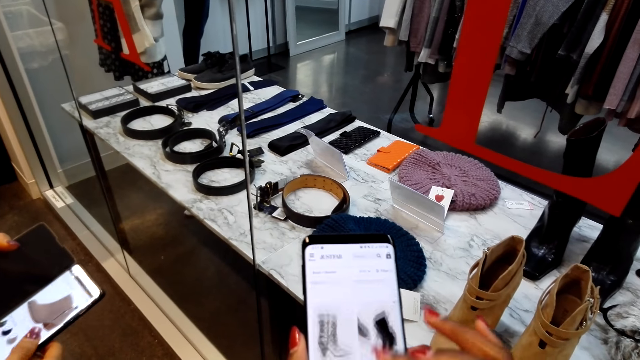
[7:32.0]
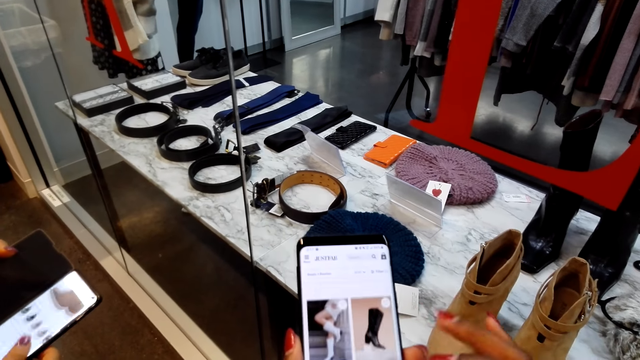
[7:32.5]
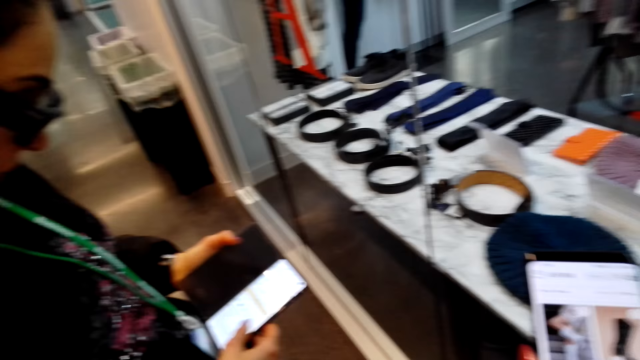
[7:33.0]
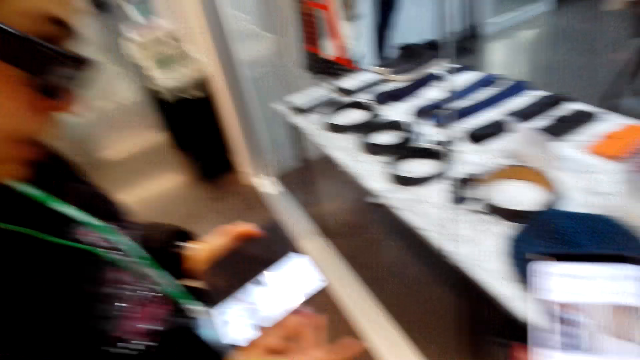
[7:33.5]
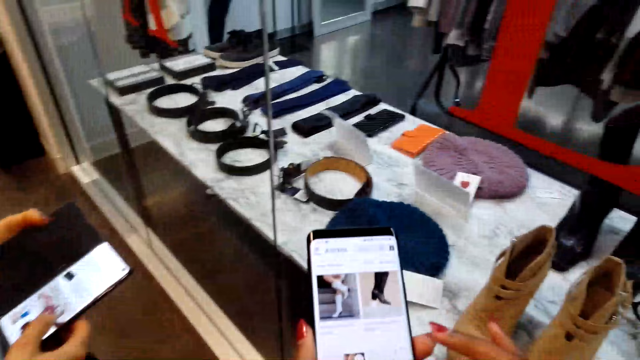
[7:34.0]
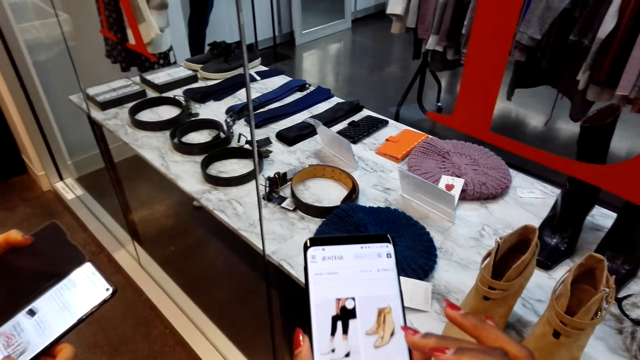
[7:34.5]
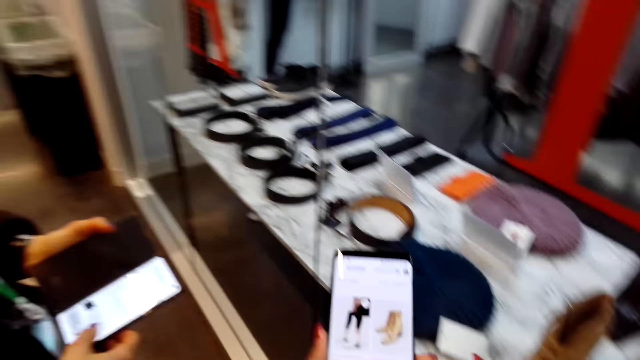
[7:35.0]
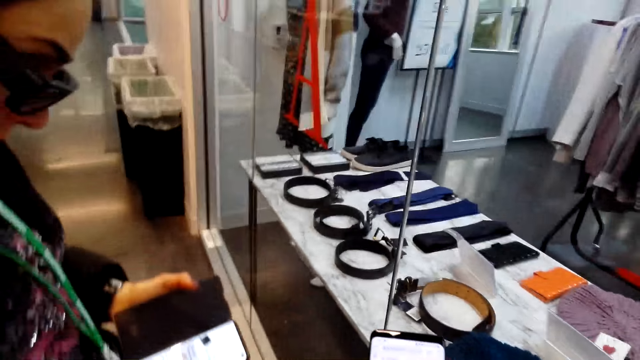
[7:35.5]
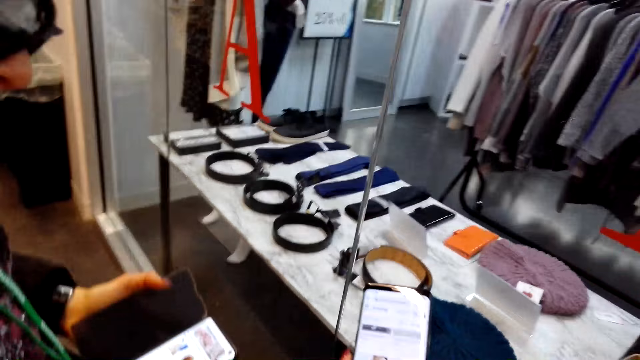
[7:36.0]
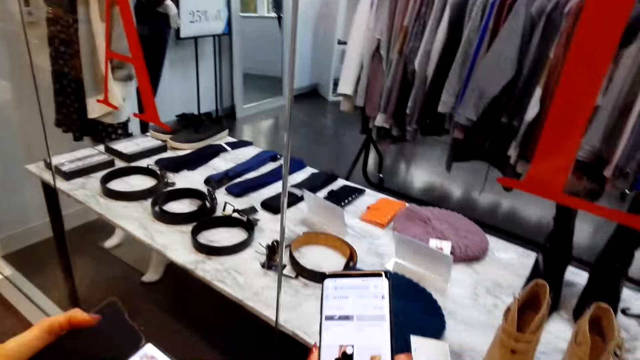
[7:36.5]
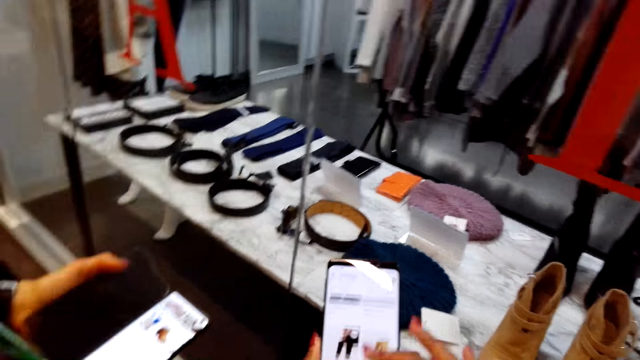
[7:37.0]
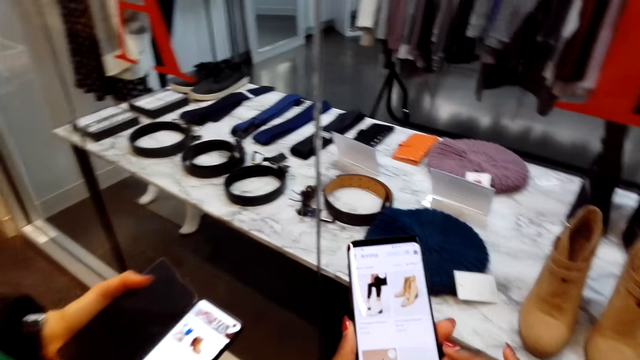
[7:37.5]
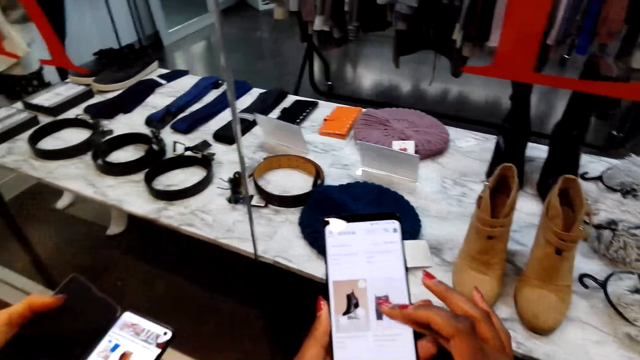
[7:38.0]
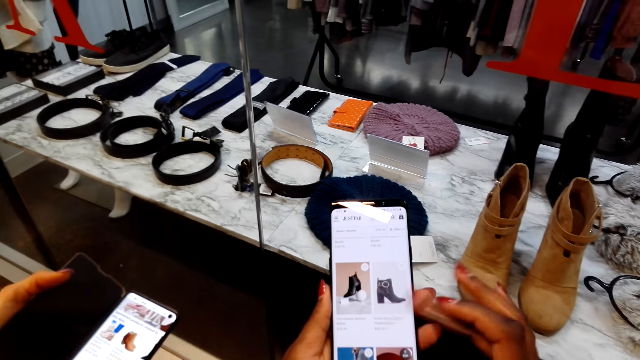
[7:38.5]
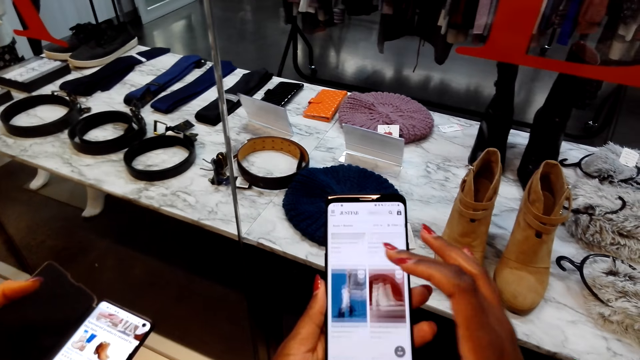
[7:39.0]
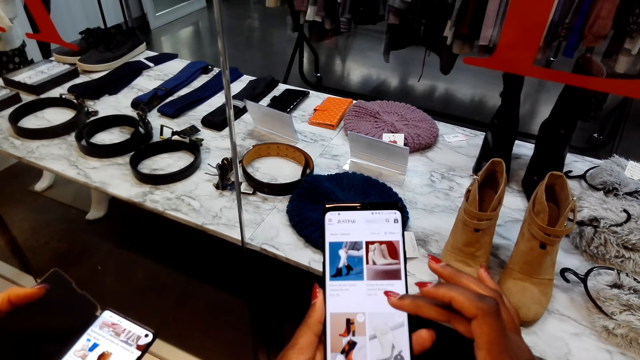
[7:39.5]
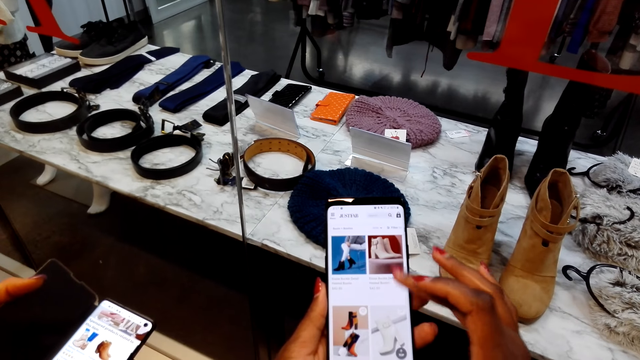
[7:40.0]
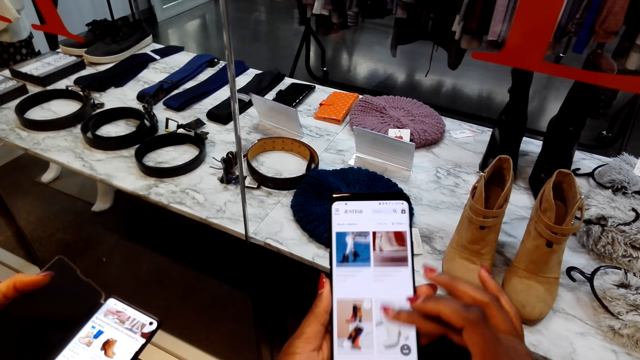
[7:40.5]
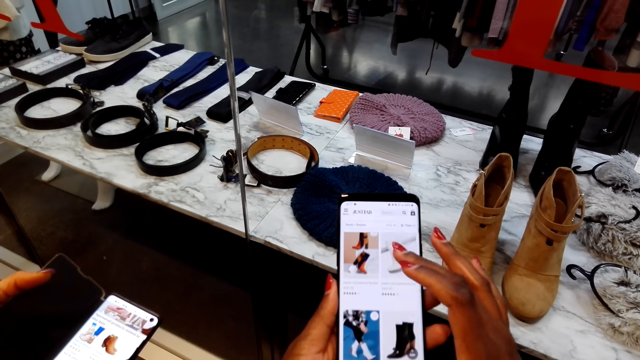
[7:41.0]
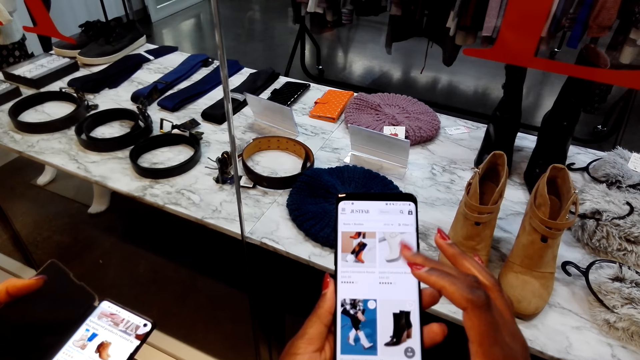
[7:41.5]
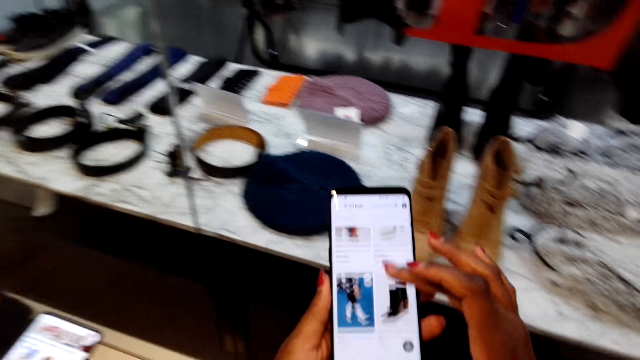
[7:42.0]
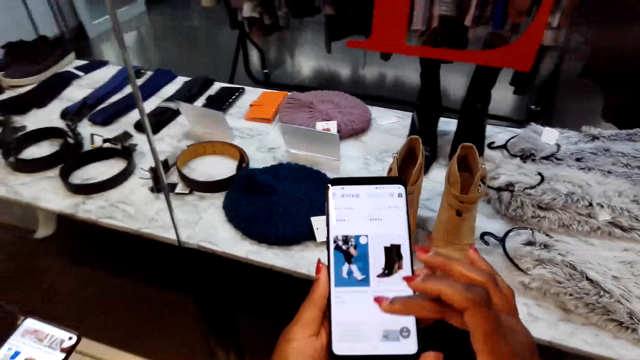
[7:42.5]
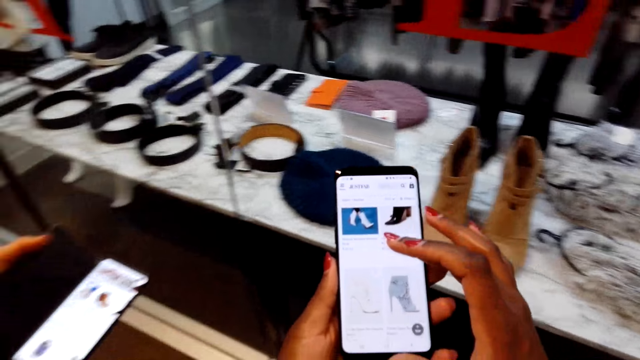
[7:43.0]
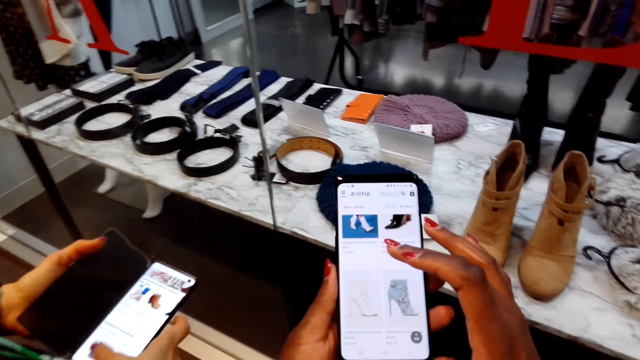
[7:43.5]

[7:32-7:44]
A woman uses the phone. The camera wearer dialogues with the woman. They scroll a phone. They talk to the woman. They use the phone. The woman uses the phone.

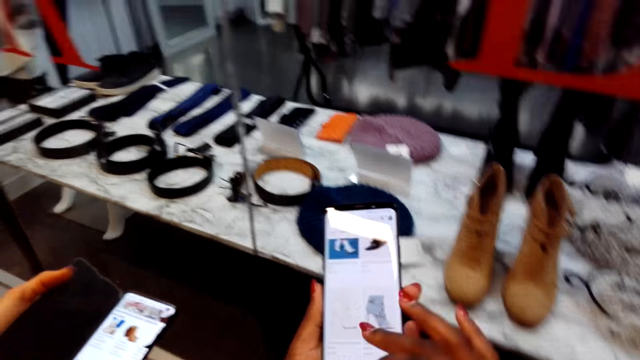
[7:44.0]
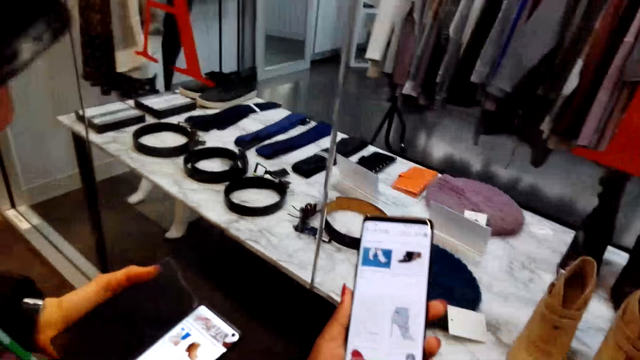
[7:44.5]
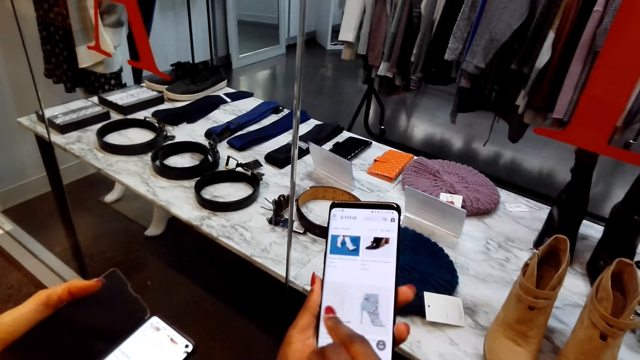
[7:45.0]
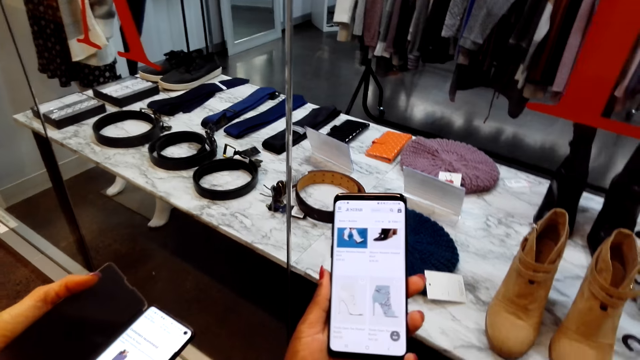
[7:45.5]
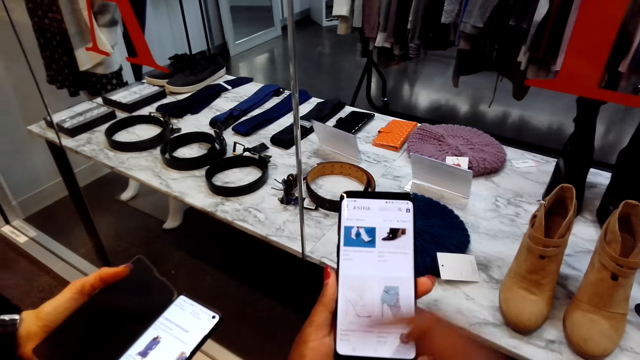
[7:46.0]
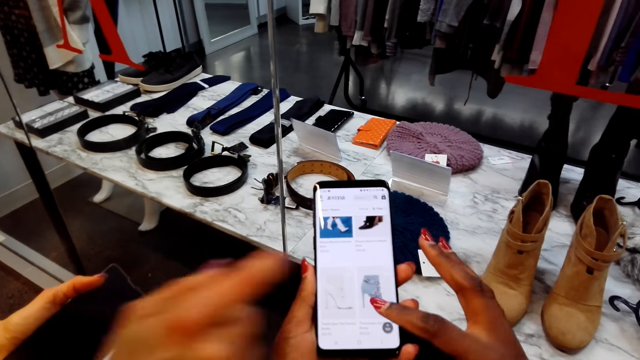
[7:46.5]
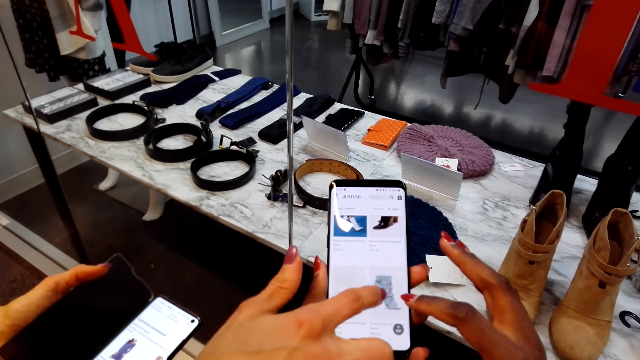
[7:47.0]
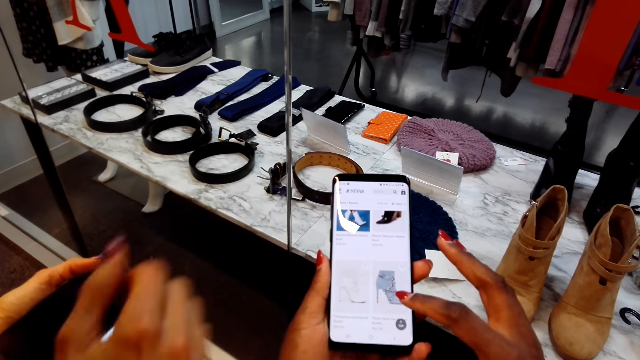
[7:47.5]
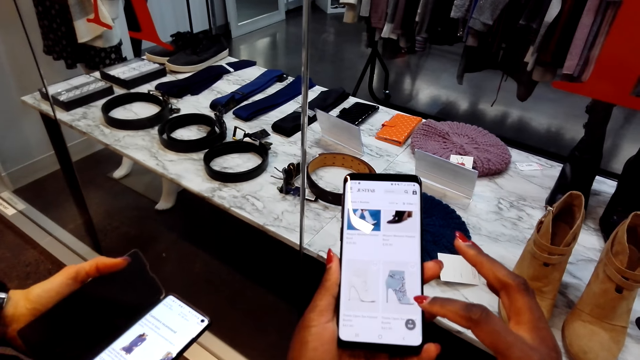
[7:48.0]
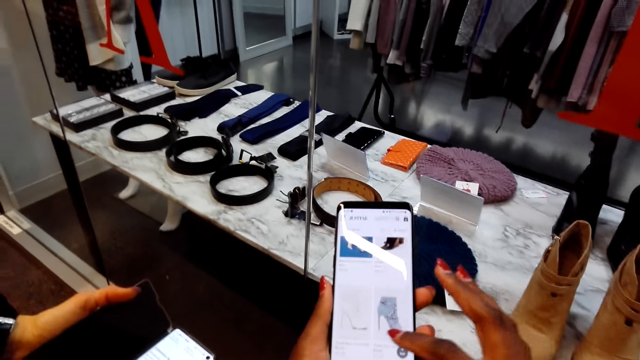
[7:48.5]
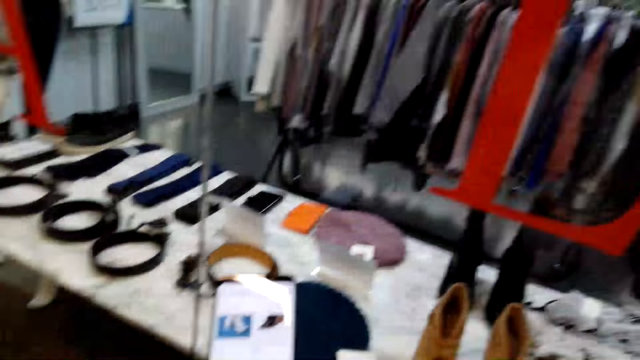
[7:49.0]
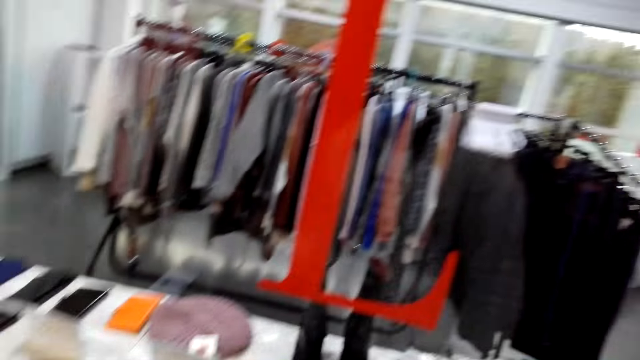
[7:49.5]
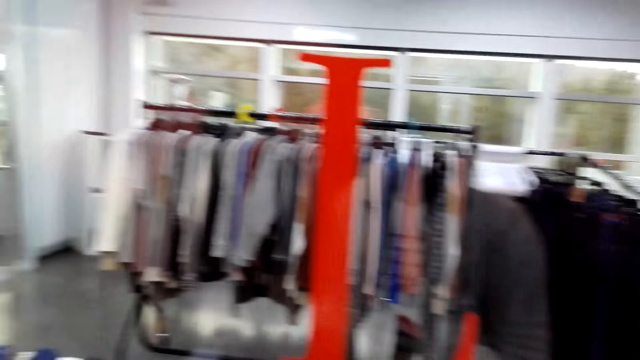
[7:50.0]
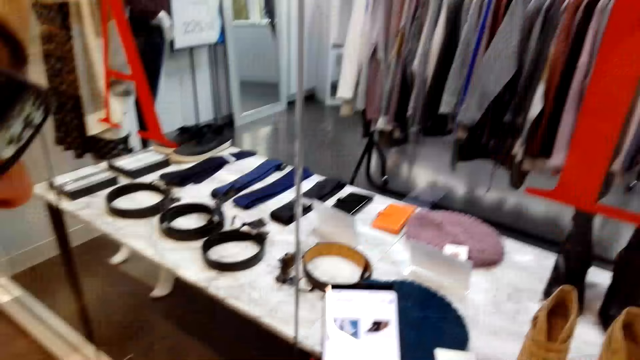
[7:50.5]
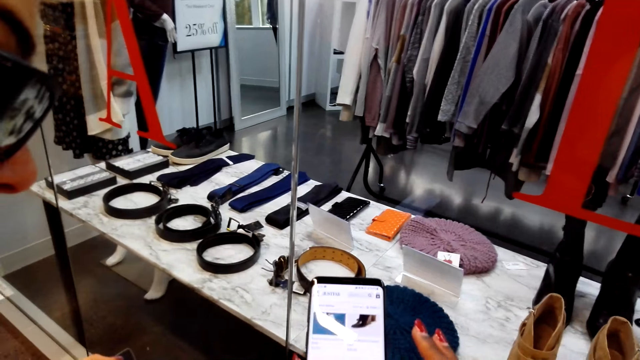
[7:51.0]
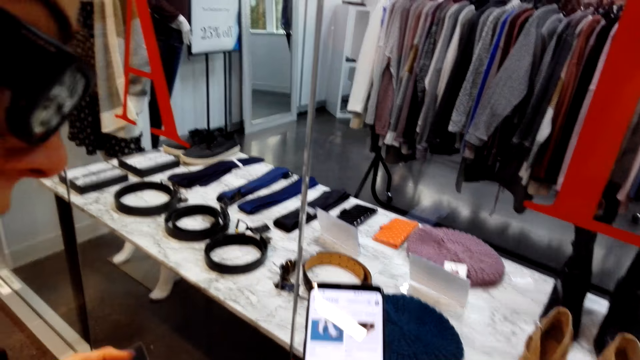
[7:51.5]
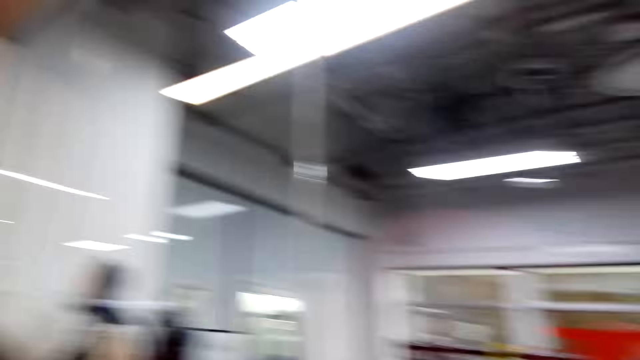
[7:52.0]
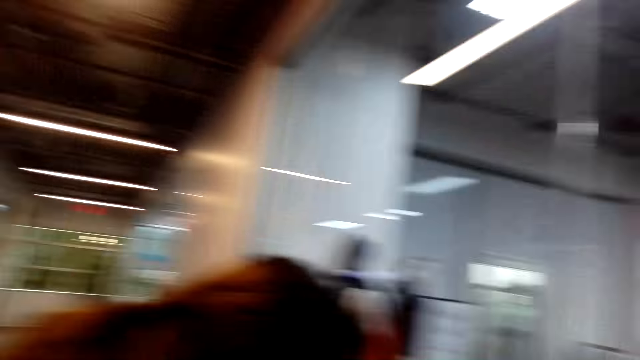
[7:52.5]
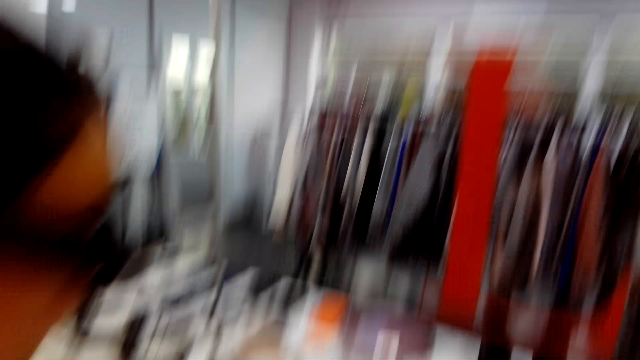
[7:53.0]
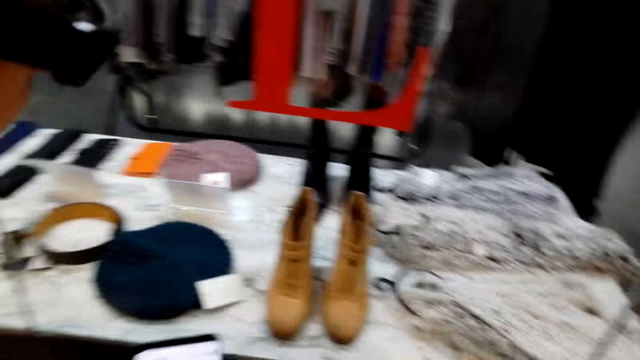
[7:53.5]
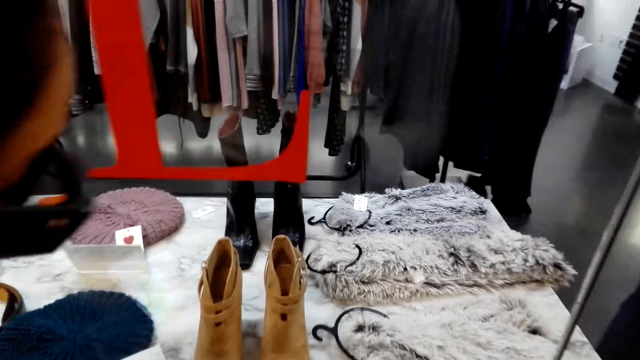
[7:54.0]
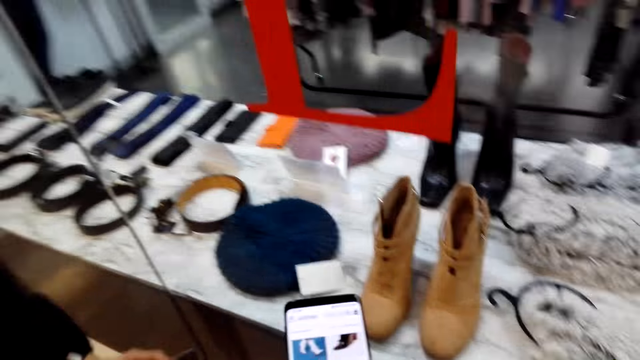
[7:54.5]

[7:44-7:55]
The camera wearer looks around.
